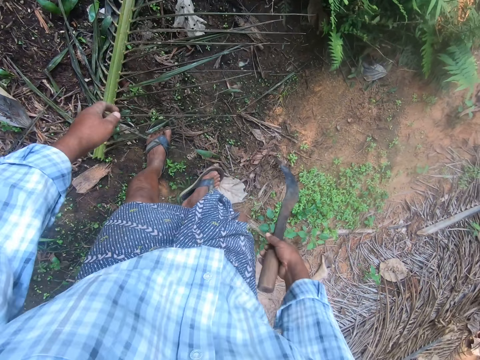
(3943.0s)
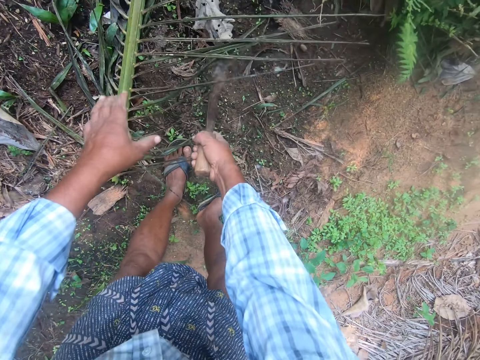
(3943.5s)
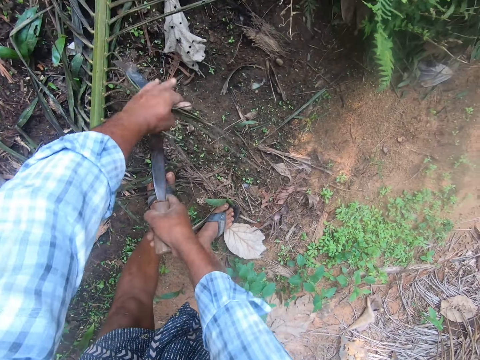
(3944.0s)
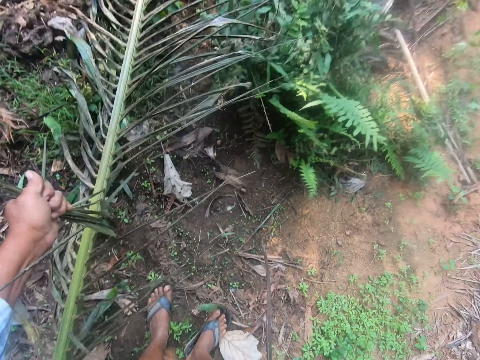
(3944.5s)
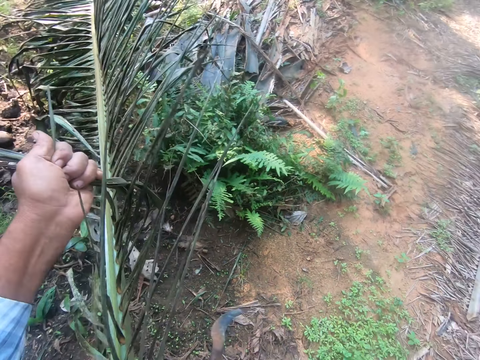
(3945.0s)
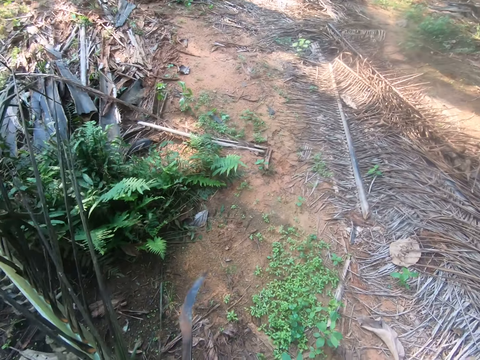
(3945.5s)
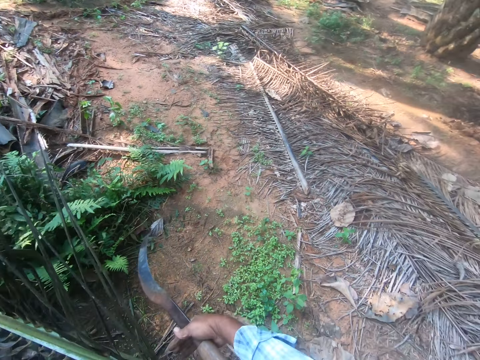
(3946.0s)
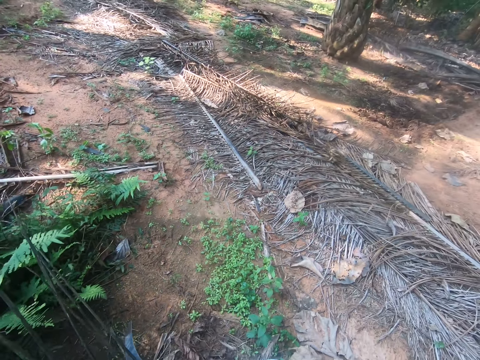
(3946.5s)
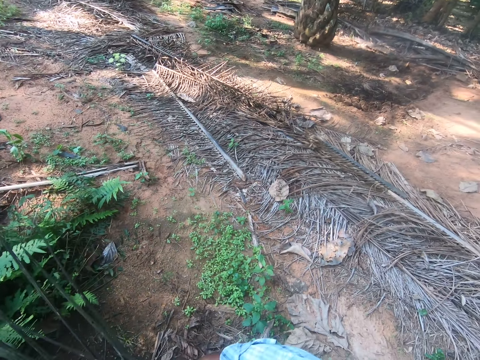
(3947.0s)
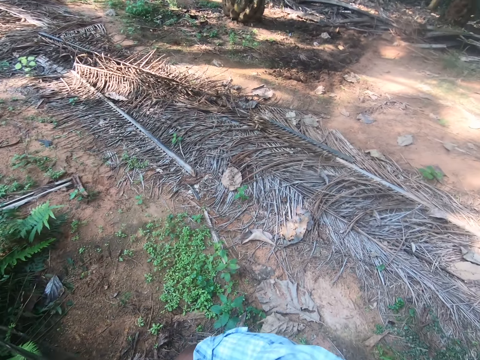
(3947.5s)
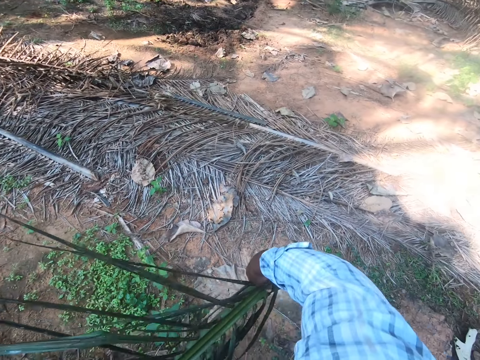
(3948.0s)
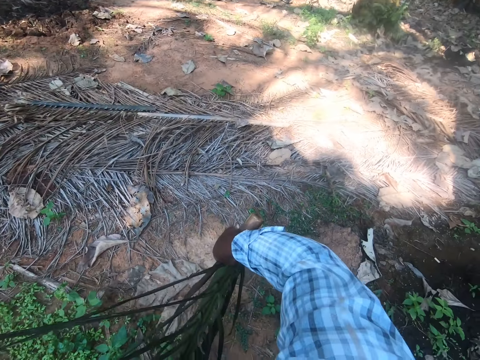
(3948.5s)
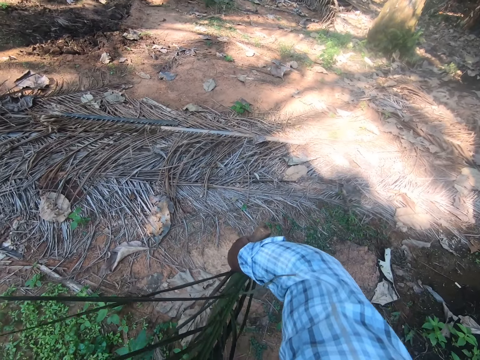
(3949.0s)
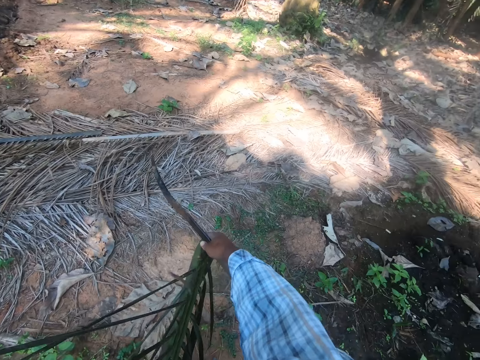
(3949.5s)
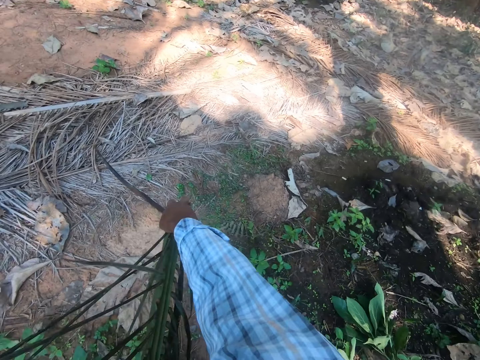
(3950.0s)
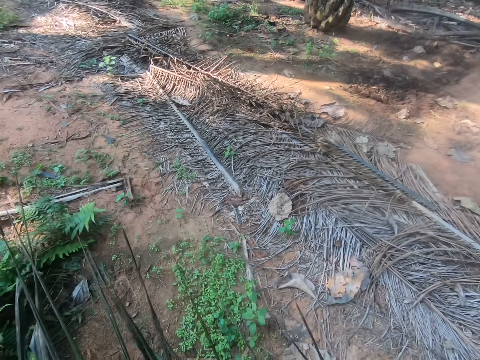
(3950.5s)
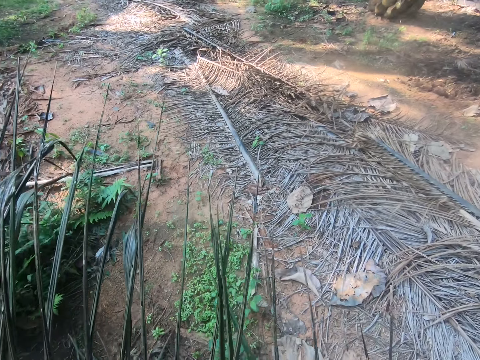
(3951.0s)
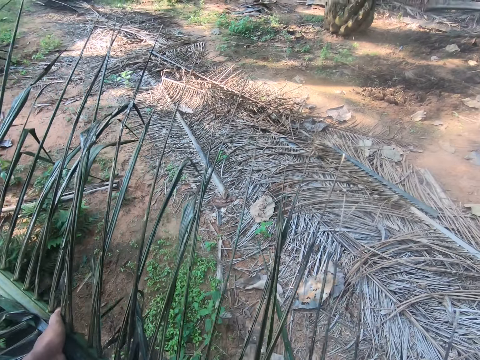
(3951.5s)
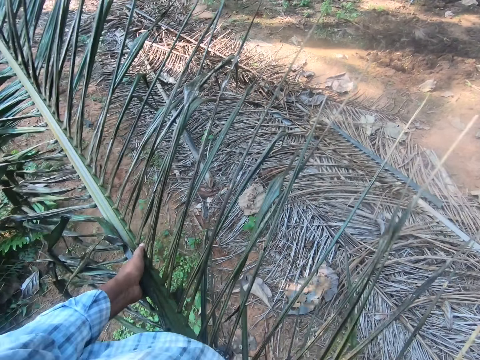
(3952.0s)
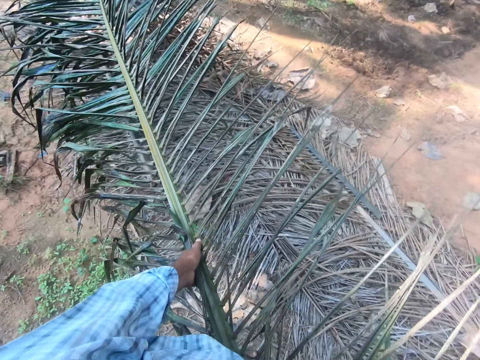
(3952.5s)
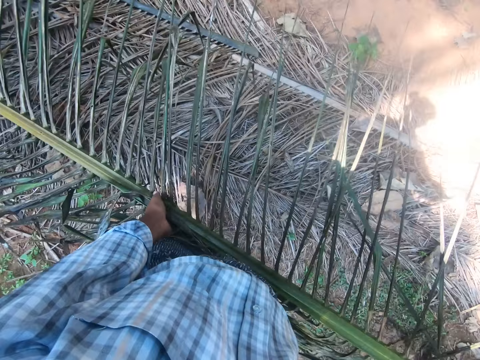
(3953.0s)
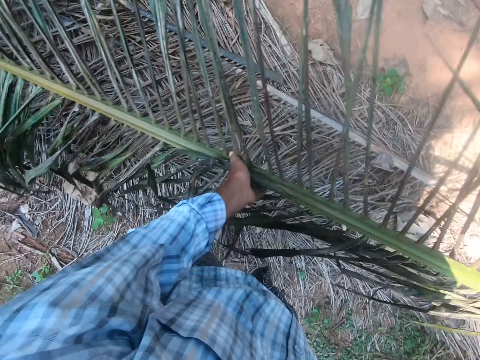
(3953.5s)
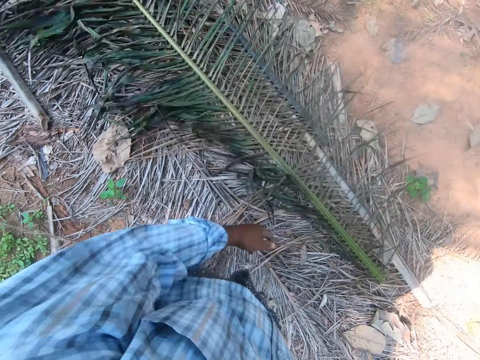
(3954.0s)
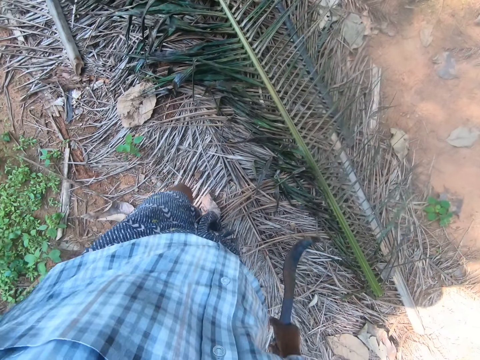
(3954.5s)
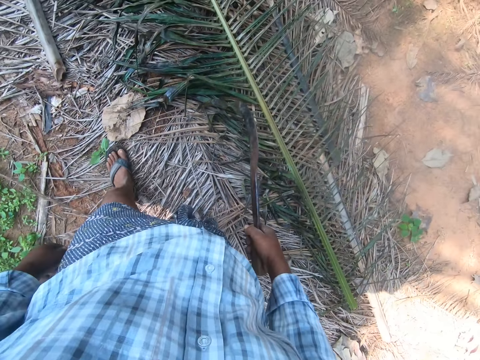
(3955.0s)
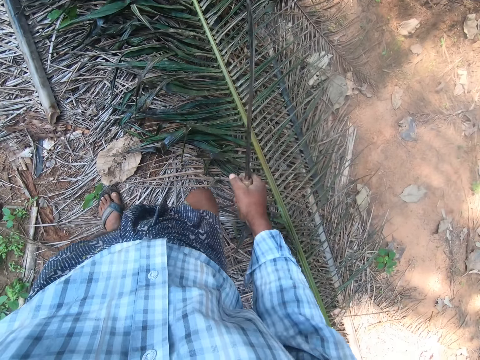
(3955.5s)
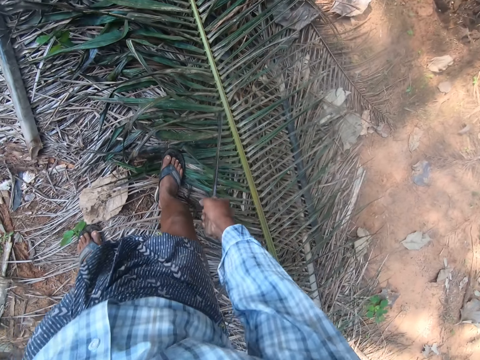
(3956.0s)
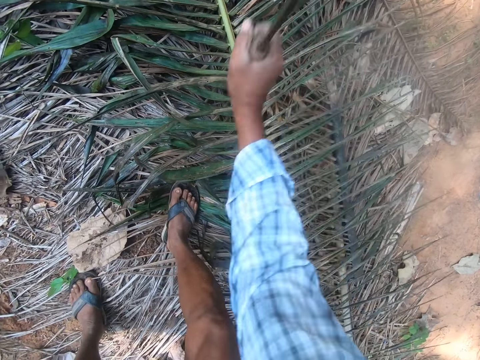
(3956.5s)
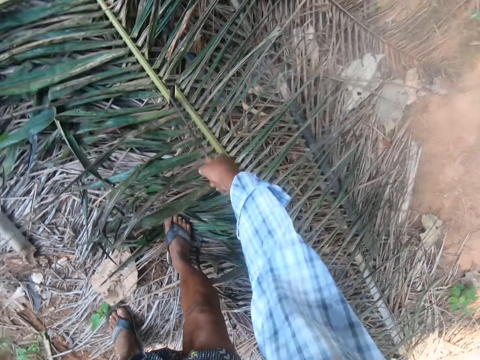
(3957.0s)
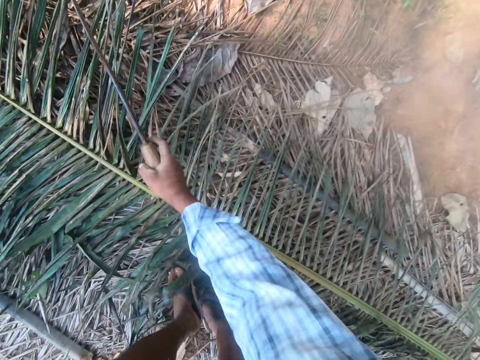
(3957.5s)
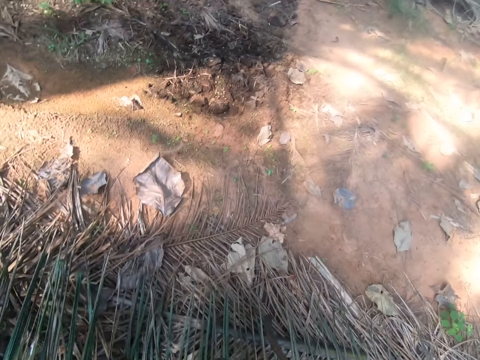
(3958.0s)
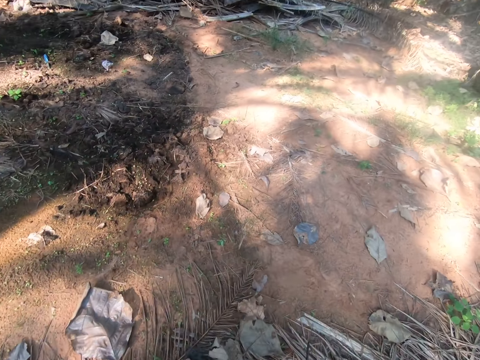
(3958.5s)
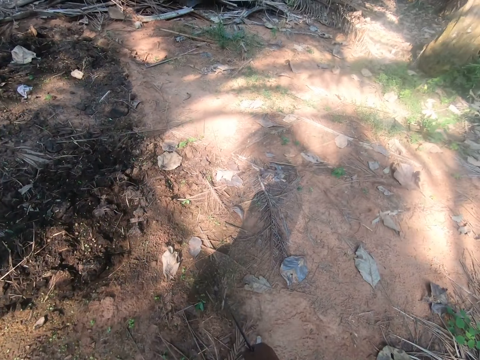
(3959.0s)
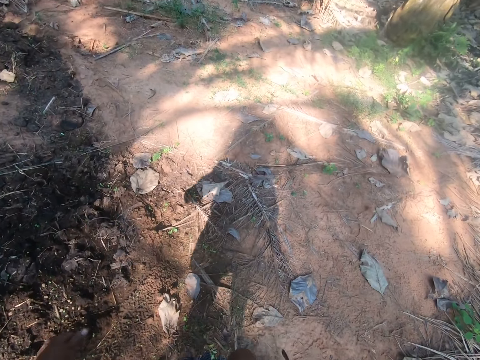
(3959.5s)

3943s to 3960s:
The camera wearer bends. He moves the leaves of a palm stem or coconut branch with the cutlass or pruning saw, holds the leaves of the palm stem, and pulls the palm stem up by the leaves with his hand. He pulls the coconut branch. He takes the palm stem to the other pile of stems on the farm. He throws the stem on some pile of stems on the ground. He walks on the coconut branch and bends. He cuts the palm stem with the cutlass. He lifts the pruning saw off the coconut branches. He walks on the coconut branch.

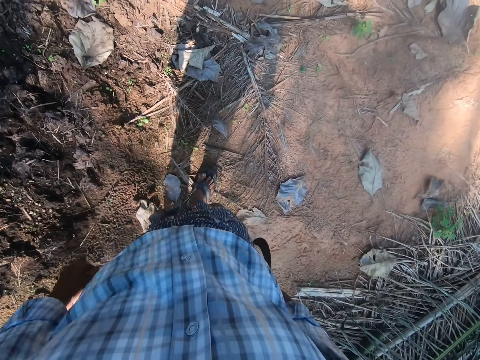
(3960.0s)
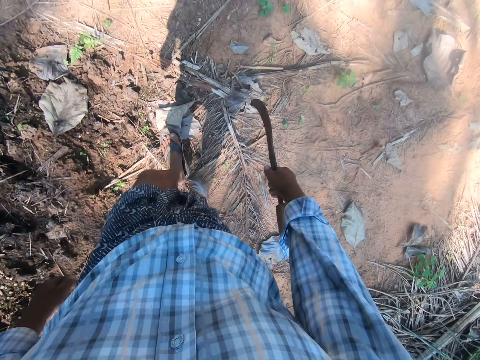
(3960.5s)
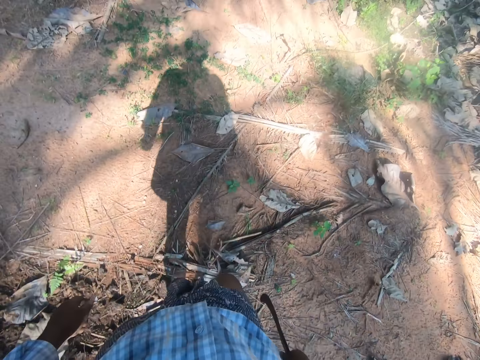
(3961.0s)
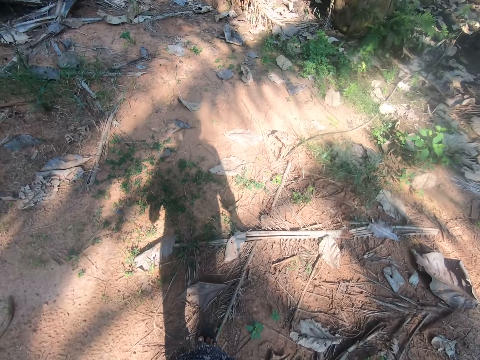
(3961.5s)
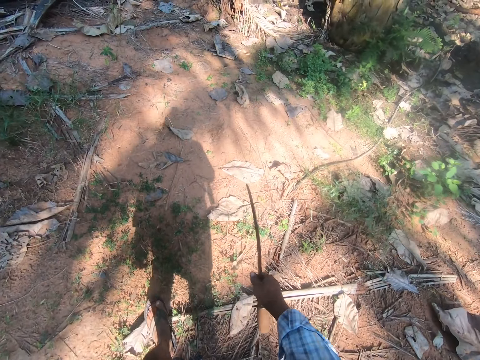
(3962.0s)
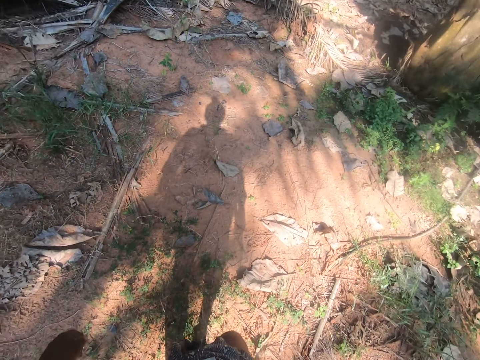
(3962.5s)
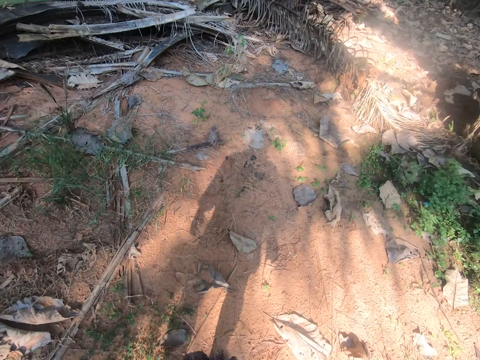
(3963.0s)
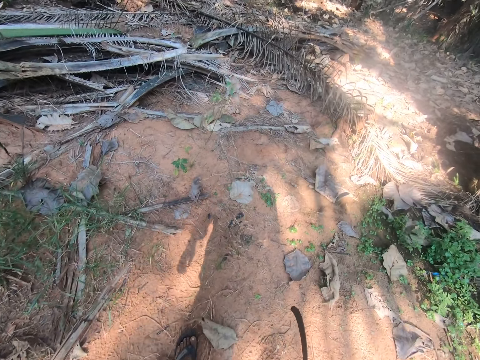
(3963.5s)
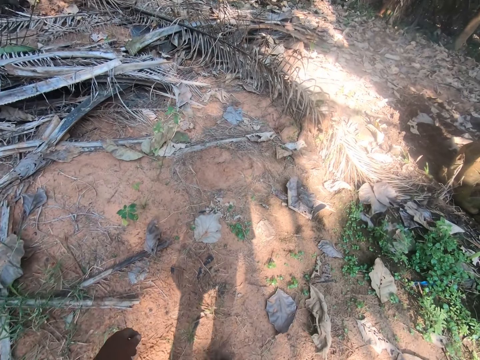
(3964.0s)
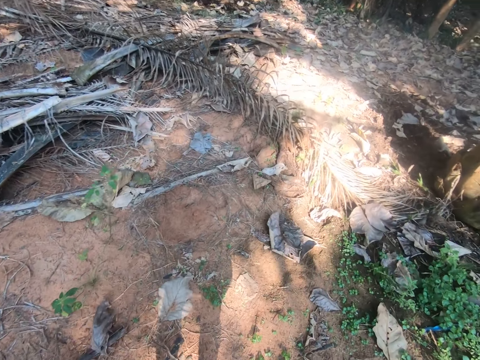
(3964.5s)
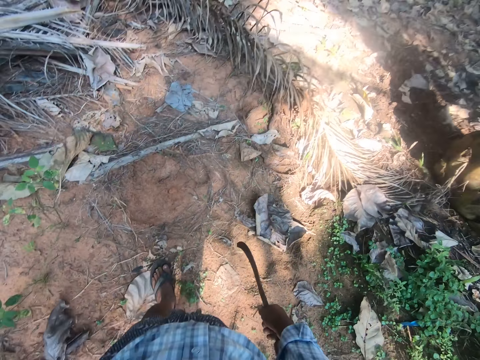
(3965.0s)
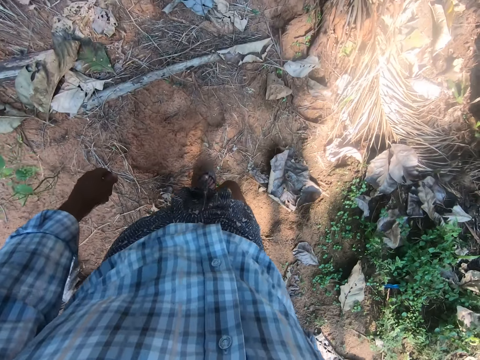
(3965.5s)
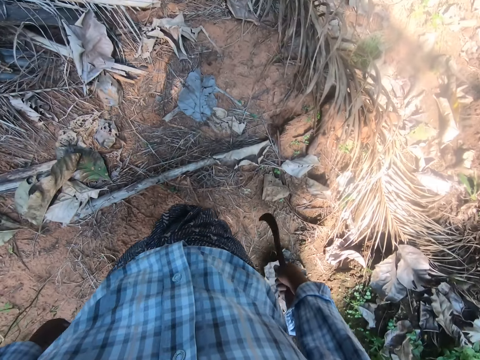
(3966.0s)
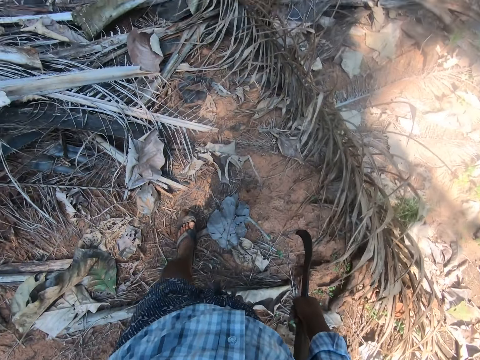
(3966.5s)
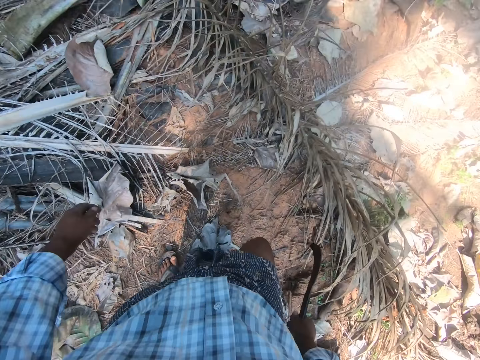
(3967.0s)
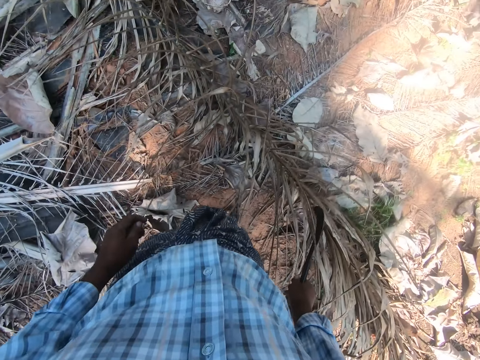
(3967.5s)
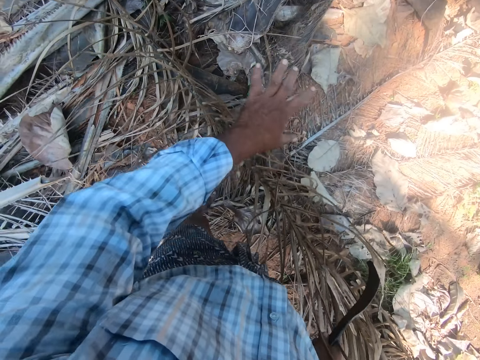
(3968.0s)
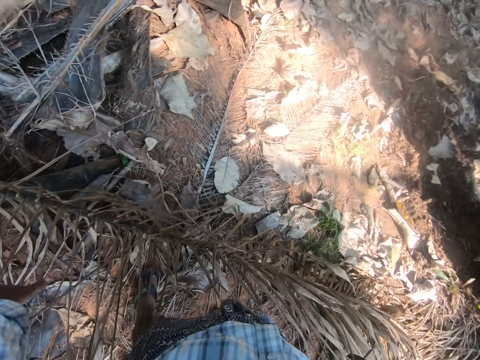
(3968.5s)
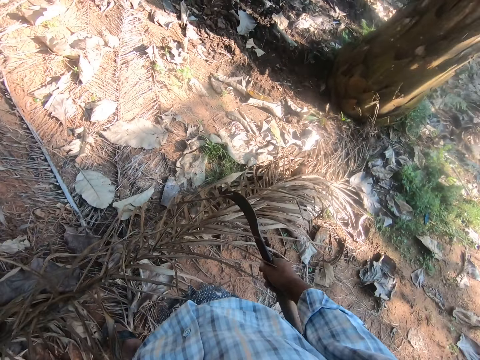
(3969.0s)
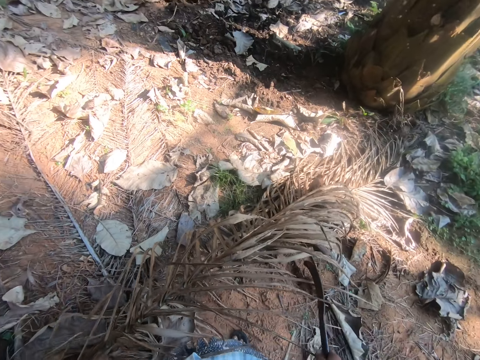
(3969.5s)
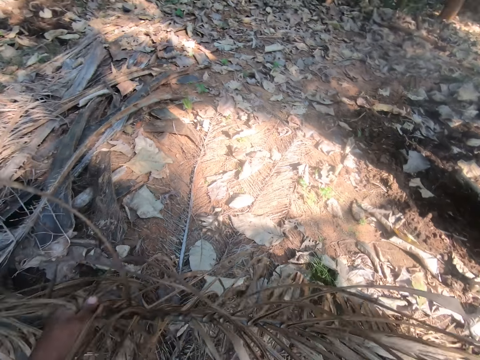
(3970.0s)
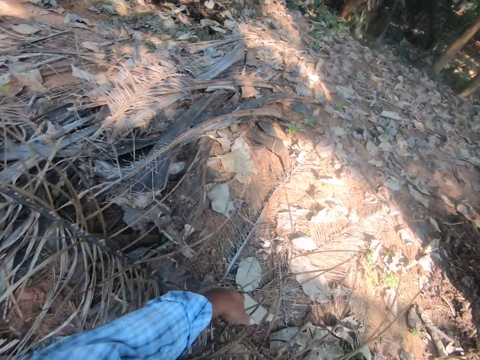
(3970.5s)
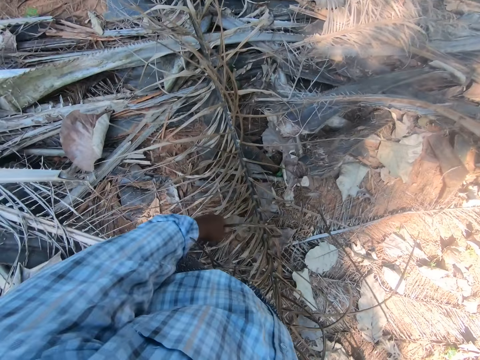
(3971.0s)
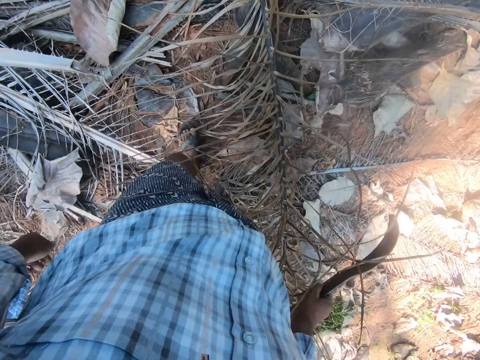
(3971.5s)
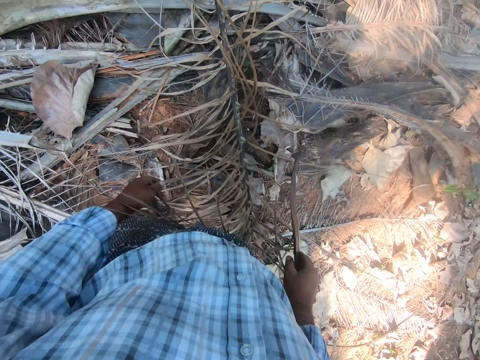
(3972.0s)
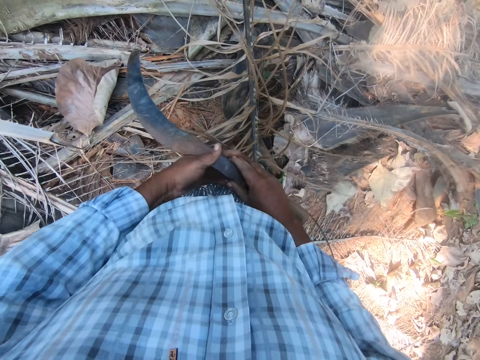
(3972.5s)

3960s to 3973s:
The camera wearer walks on the farmland. They lift a coconut branch or palm stem. They pull the palm stem forward by the leaves. They throw the coconut branch on the ground and walk away from the coconut branch.
